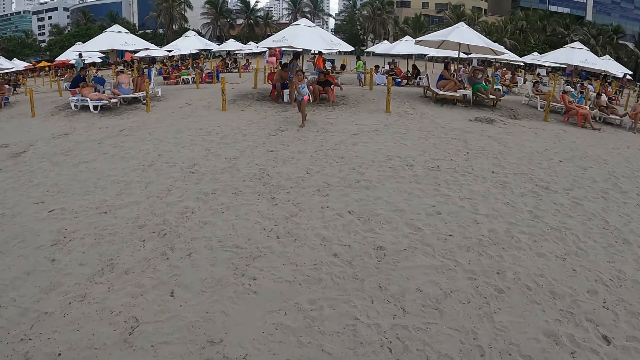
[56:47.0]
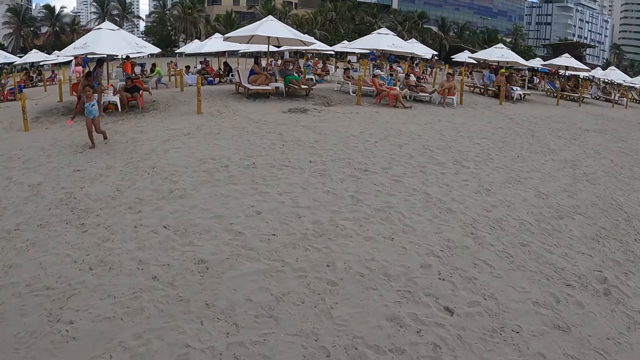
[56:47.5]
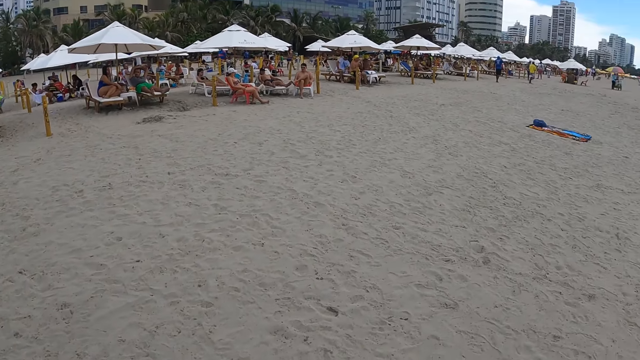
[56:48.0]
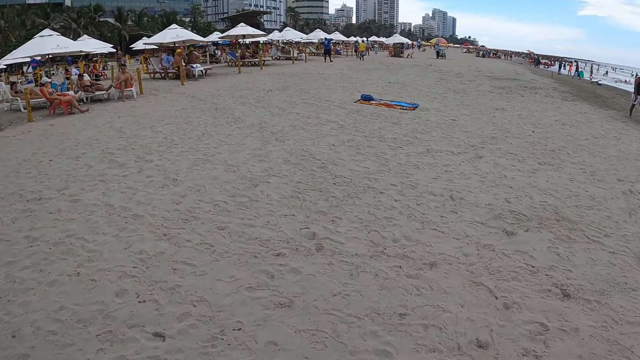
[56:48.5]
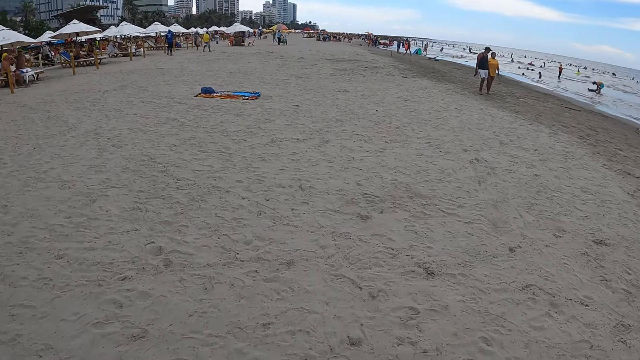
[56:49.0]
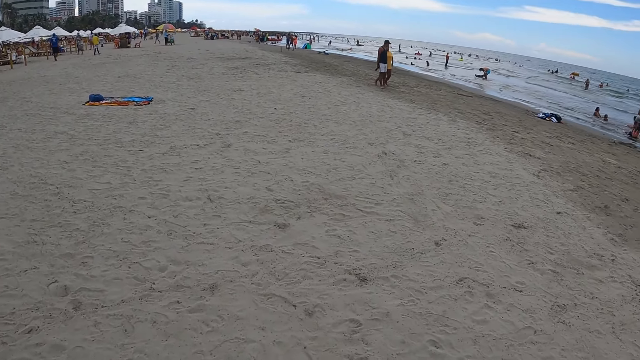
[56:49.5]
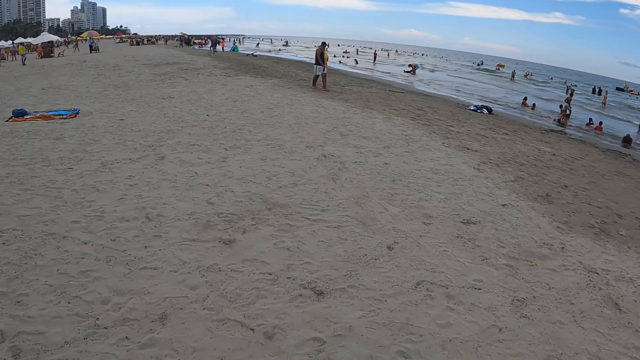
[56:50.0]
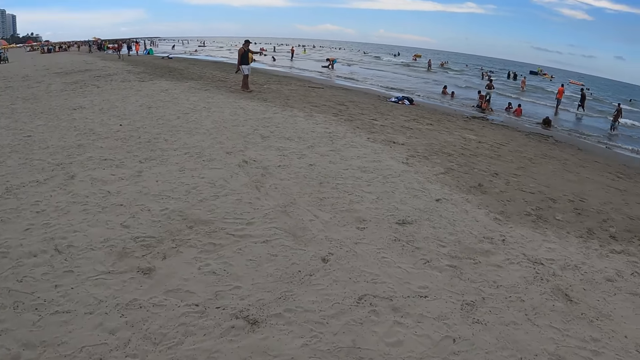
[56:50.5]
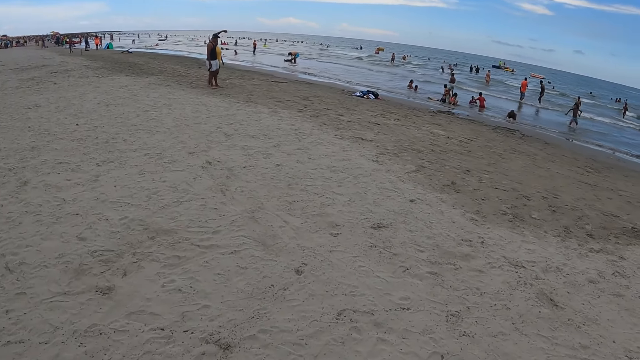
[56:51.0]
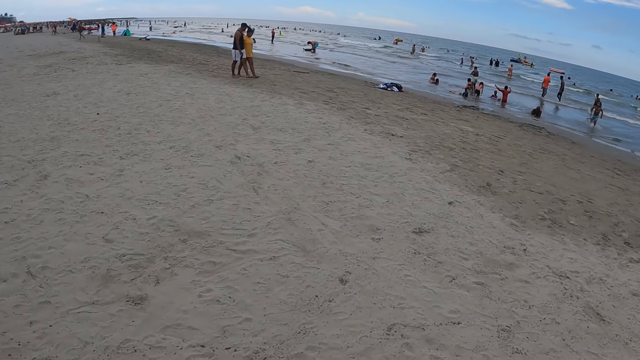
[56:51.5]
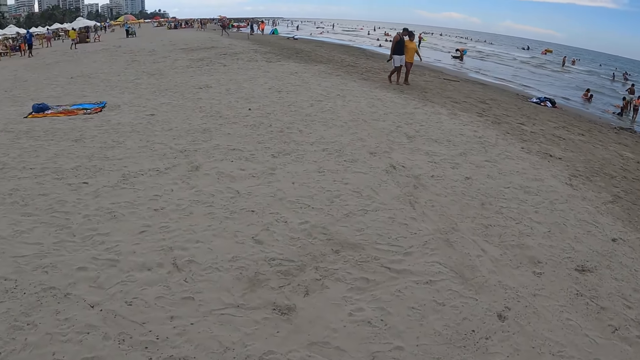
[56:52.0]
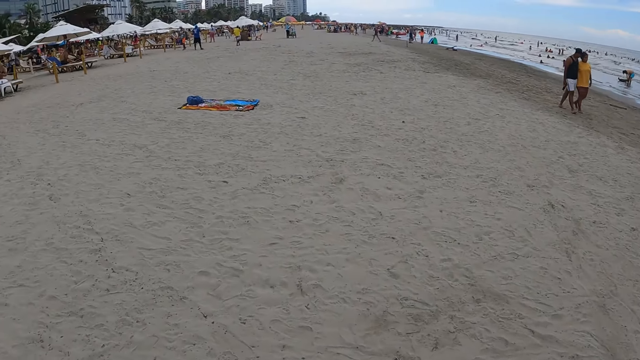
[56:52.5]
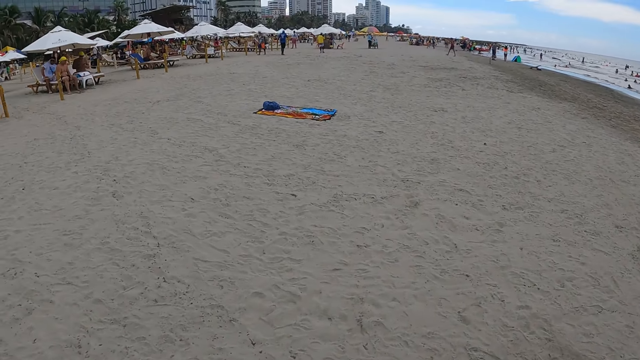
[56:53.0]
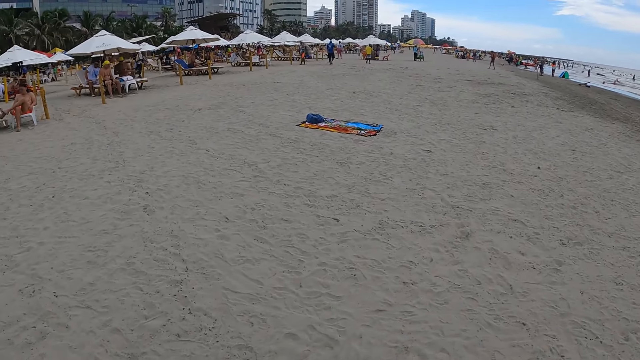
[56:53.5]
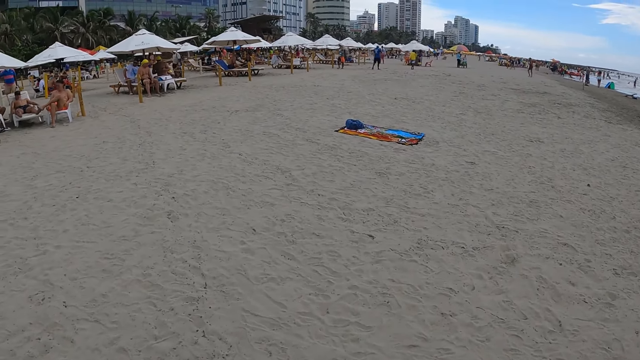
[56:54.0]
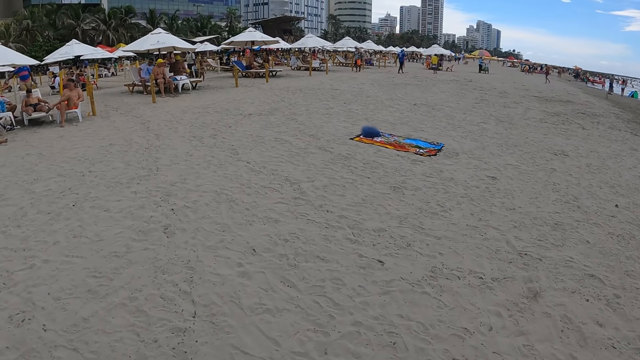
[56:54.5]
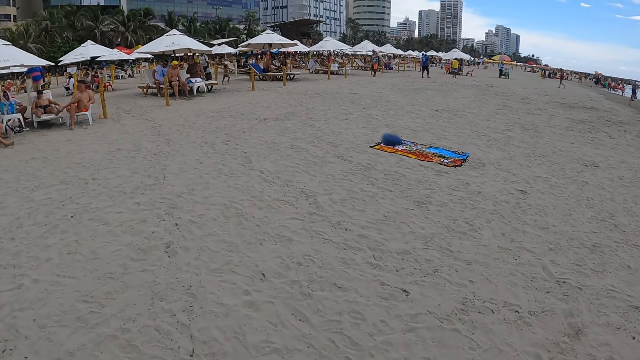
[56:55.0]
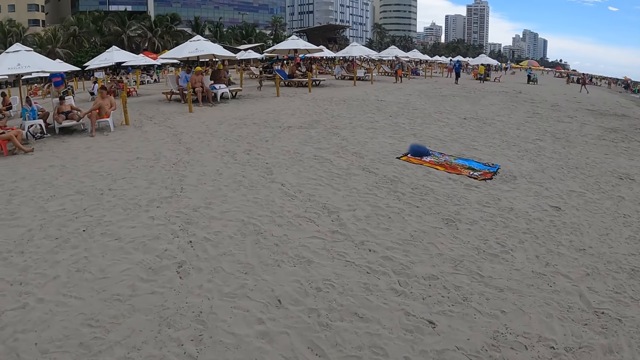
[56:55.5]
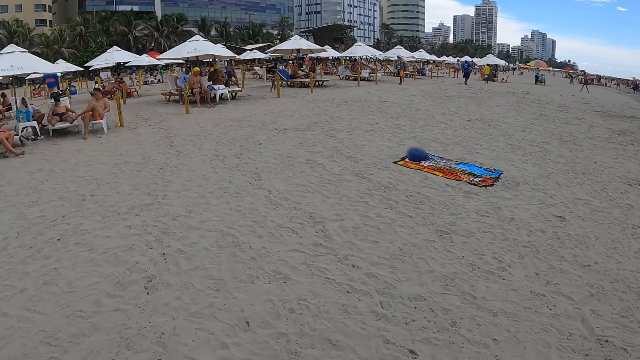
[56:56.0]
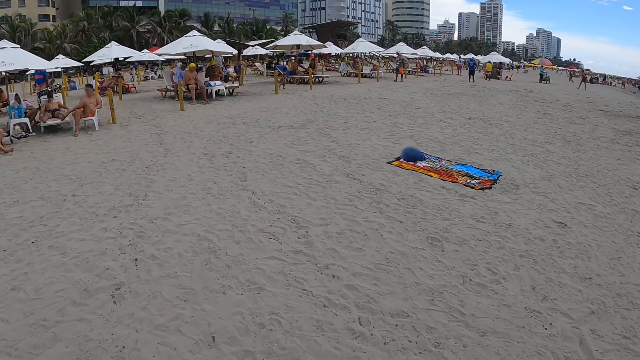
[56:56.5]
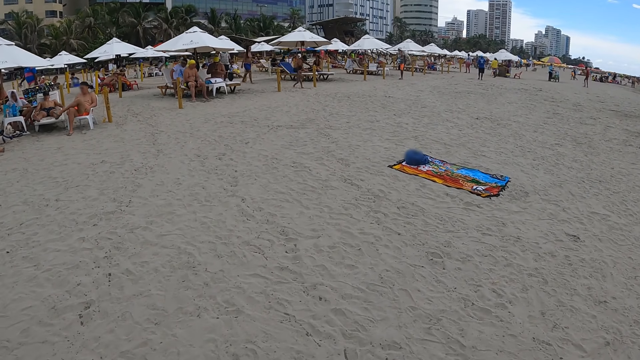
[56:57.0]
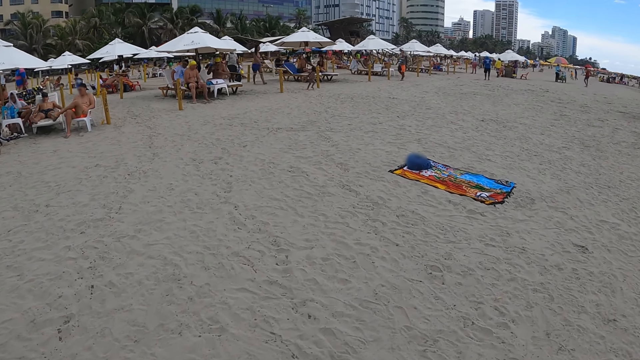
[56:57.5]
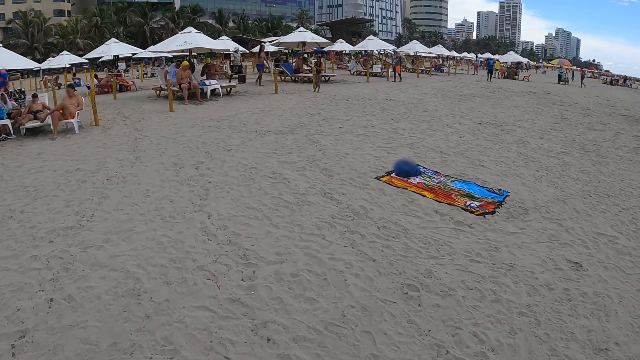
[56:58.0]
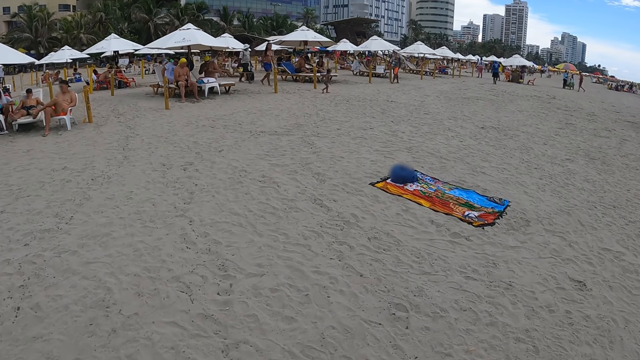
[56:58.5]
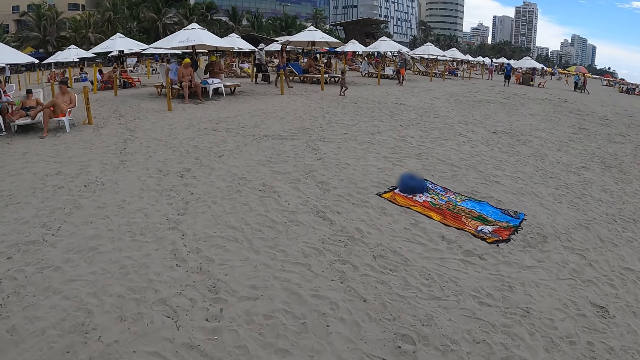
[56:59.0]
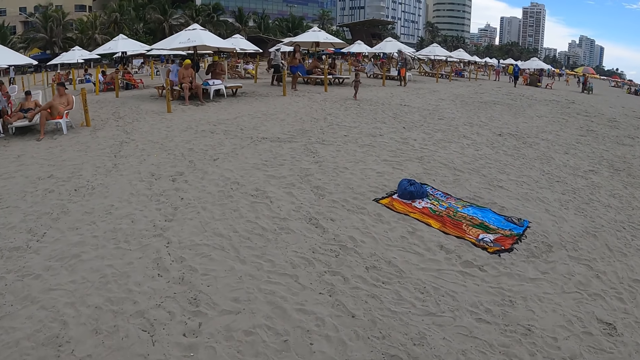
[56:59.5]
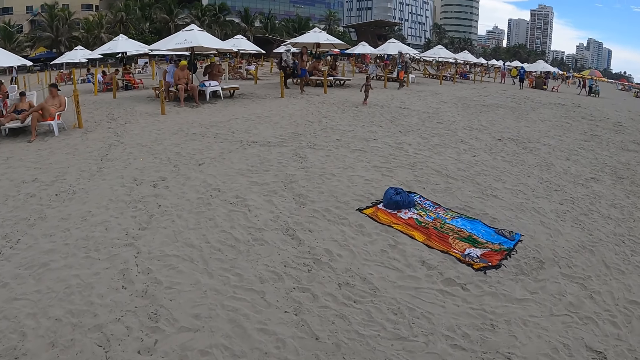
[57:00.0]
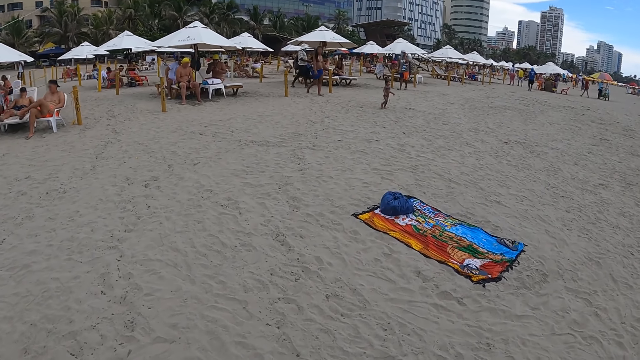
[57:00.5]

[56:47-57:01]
The camera wearer walks on the beach sand.

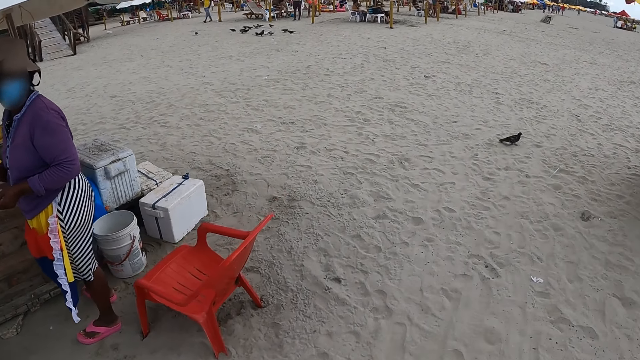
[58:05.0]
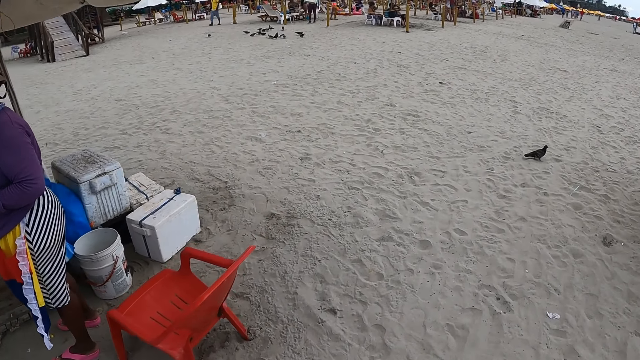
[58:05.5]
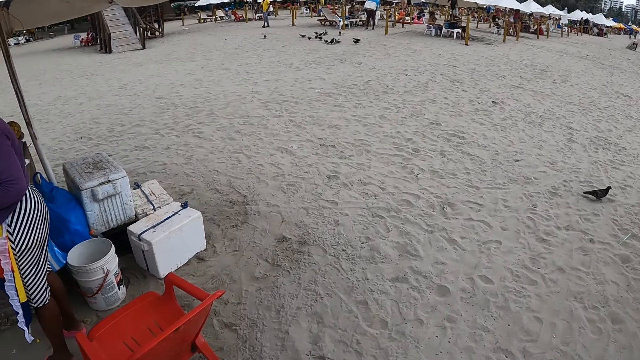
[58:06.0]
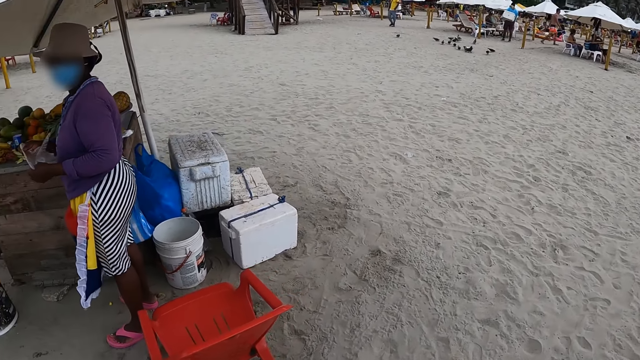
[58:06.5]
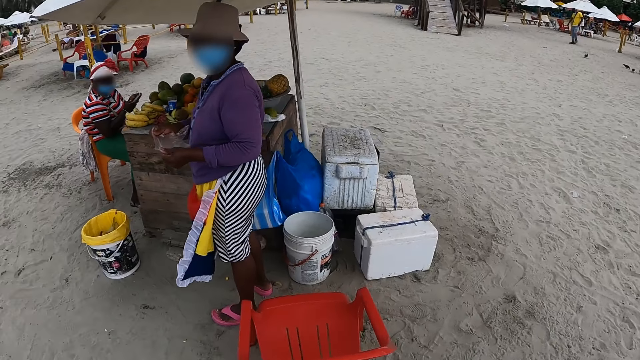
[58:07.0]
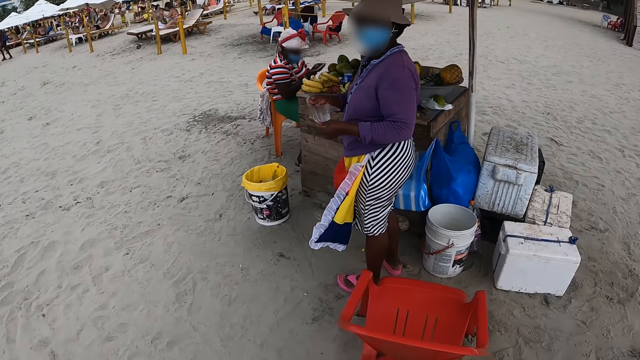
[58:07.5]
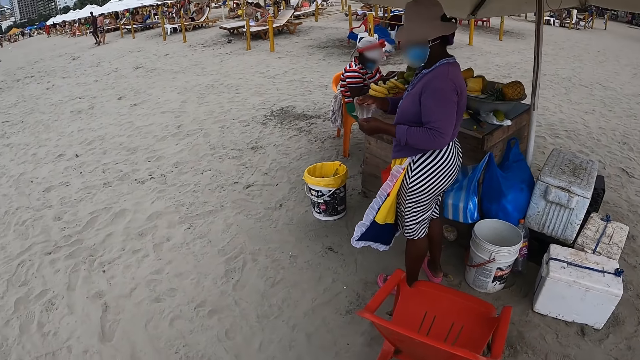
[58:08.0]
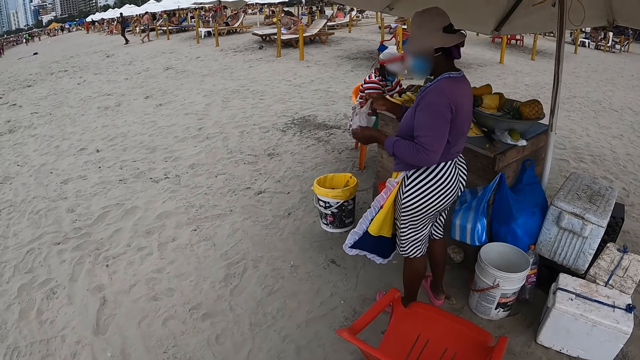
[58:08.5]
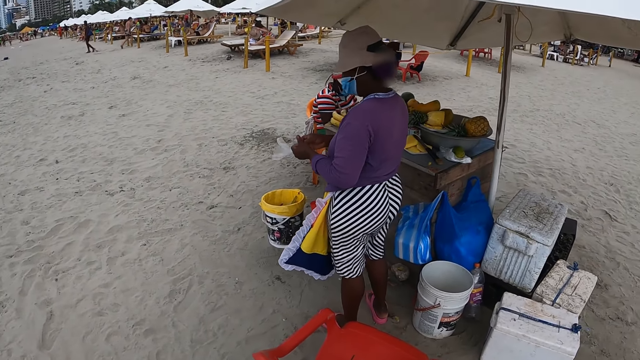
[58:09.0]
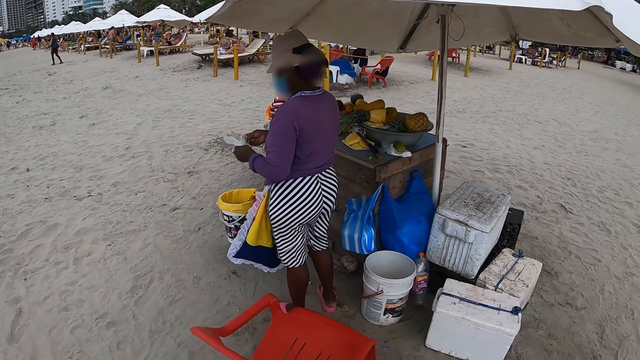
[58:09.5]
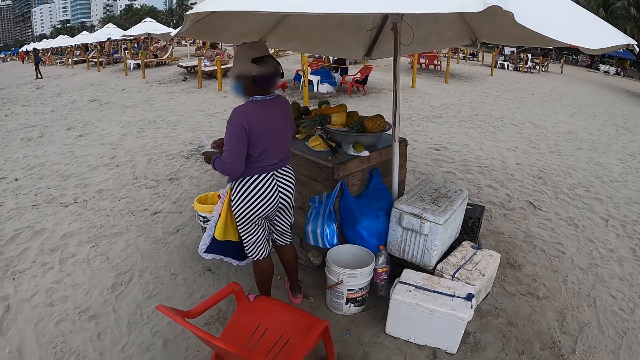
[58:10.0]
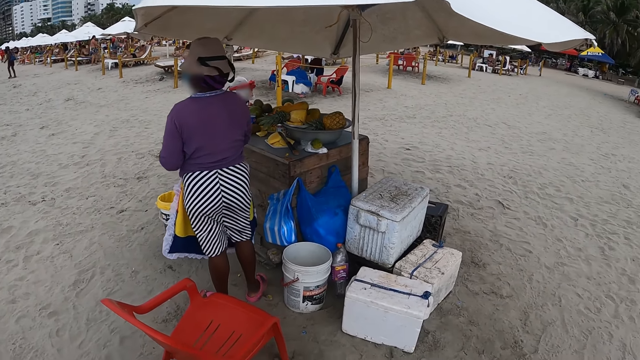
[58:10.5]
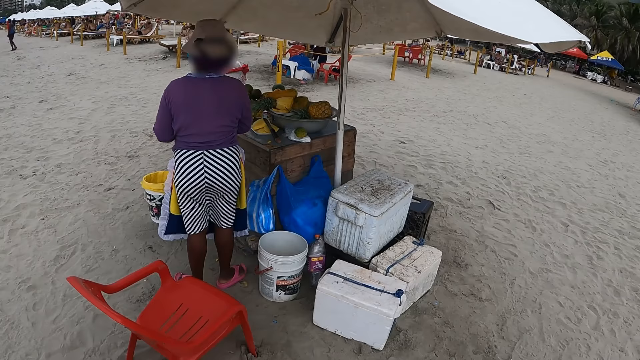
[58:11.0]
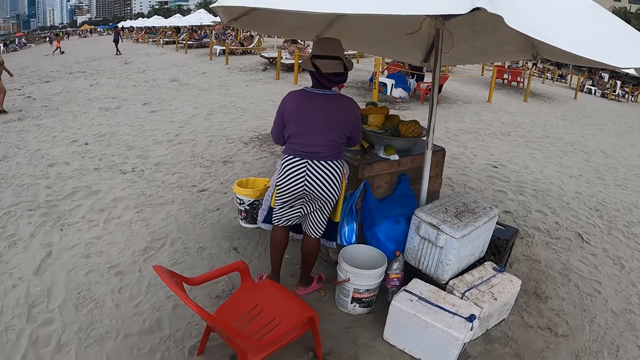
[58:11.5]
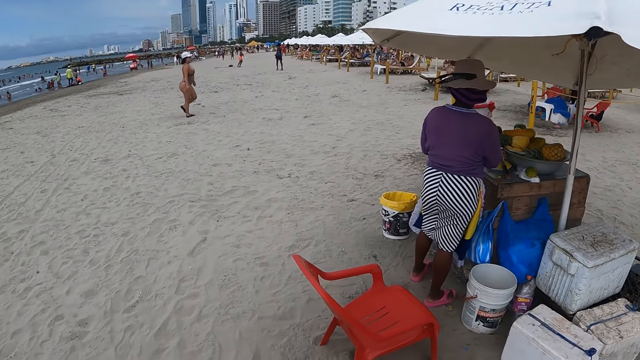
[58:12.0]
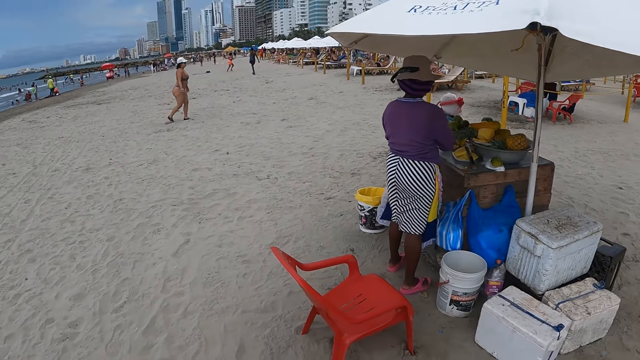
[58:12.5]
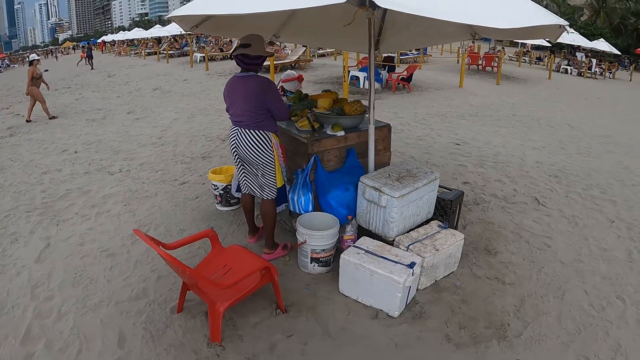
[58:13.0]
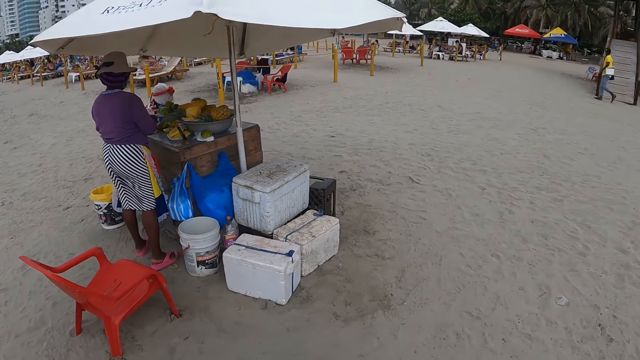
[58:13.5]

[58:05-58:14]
The camera wearer looks around the beach.
